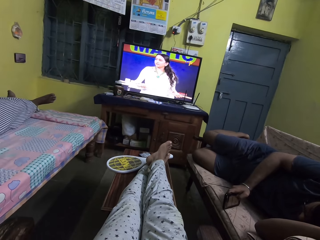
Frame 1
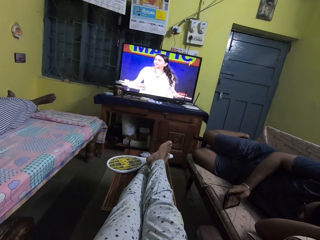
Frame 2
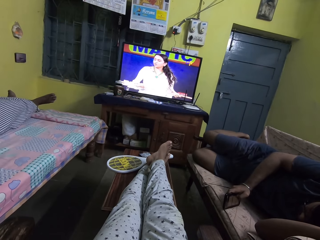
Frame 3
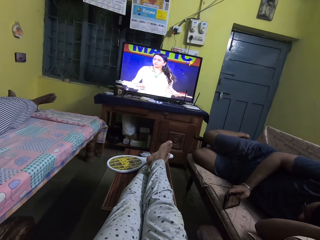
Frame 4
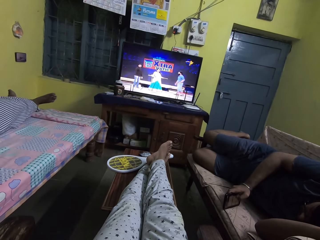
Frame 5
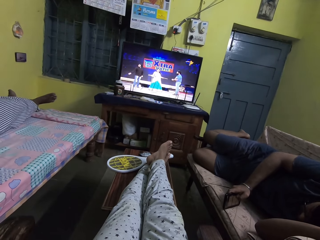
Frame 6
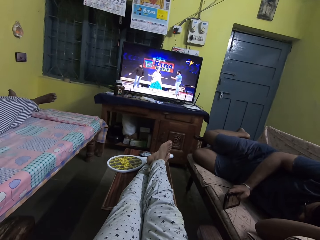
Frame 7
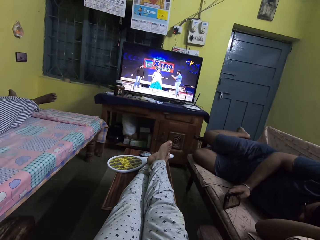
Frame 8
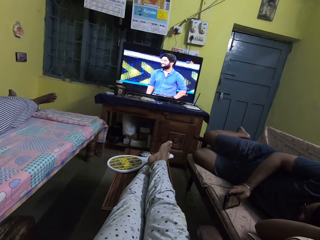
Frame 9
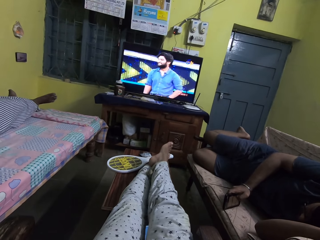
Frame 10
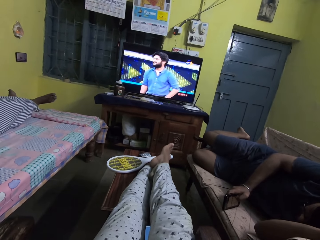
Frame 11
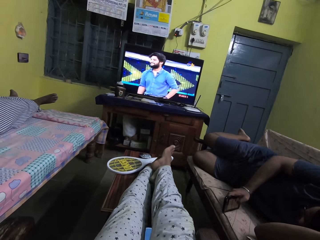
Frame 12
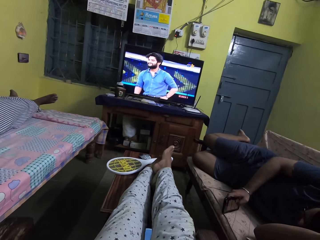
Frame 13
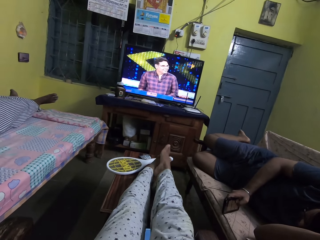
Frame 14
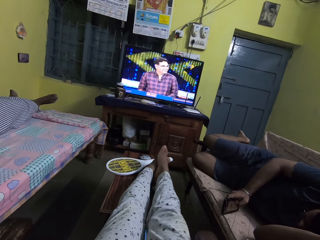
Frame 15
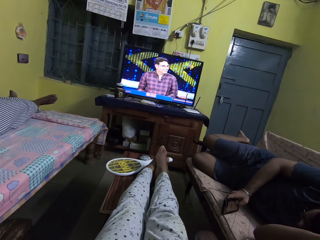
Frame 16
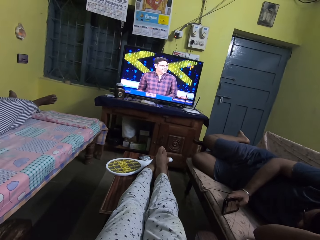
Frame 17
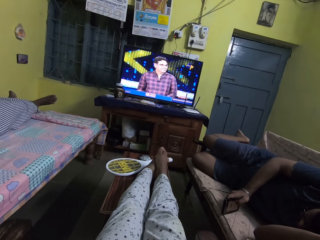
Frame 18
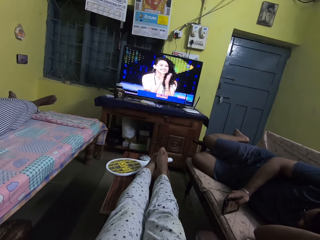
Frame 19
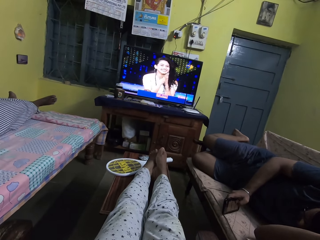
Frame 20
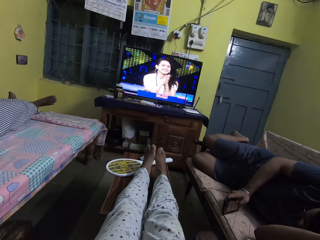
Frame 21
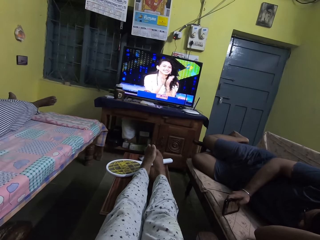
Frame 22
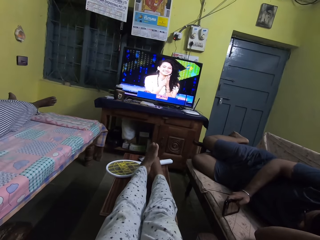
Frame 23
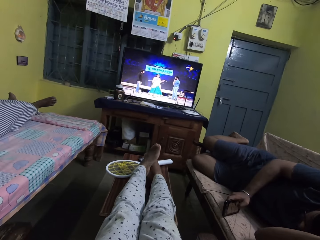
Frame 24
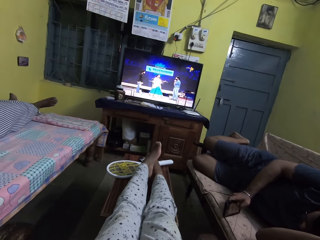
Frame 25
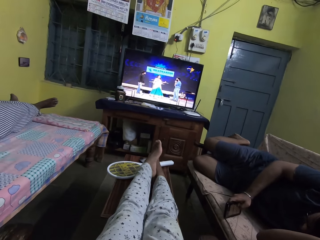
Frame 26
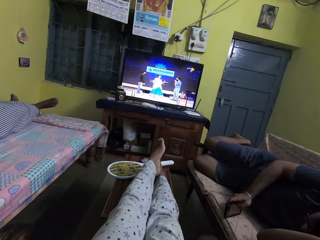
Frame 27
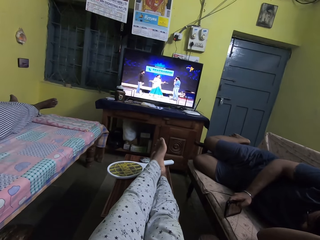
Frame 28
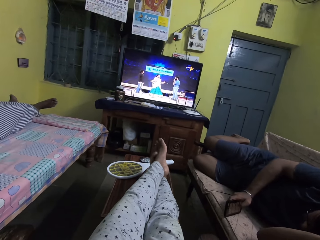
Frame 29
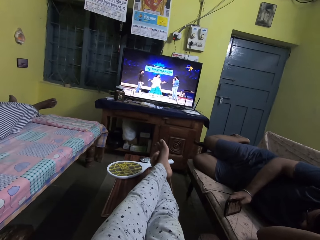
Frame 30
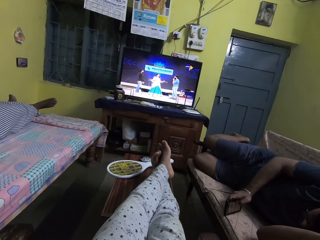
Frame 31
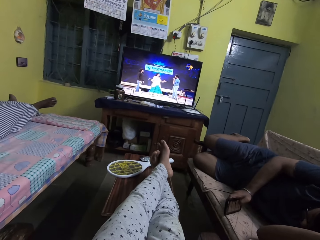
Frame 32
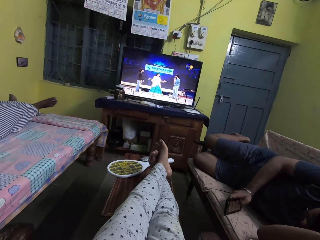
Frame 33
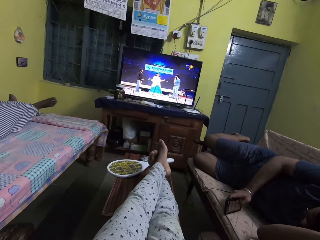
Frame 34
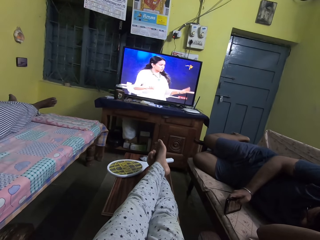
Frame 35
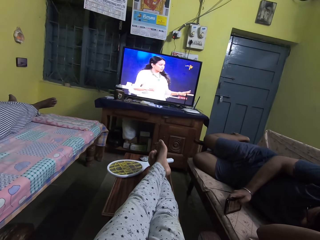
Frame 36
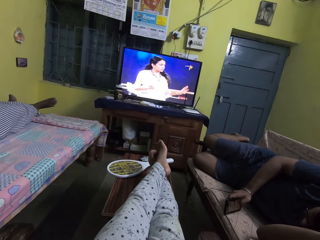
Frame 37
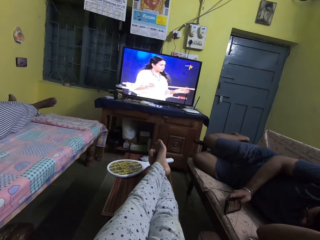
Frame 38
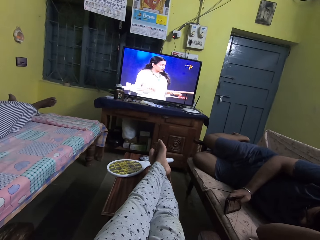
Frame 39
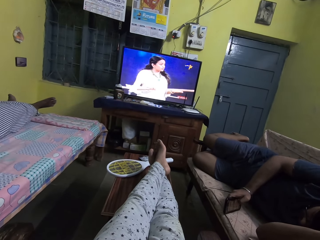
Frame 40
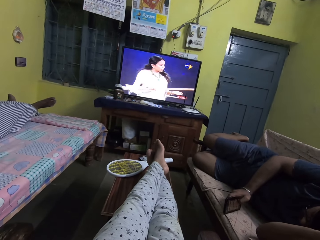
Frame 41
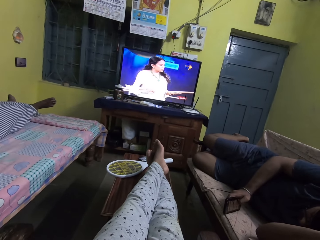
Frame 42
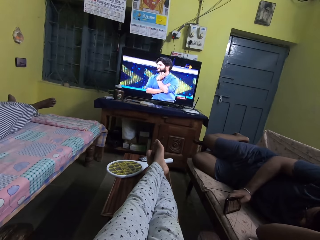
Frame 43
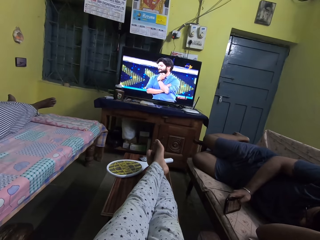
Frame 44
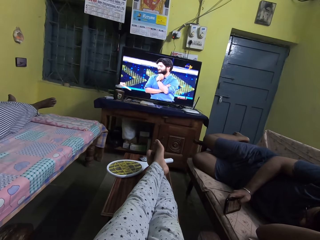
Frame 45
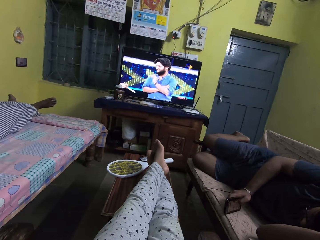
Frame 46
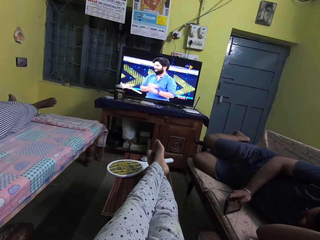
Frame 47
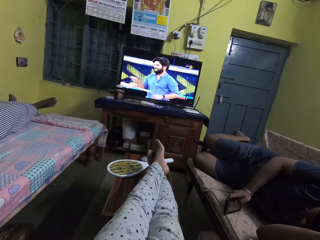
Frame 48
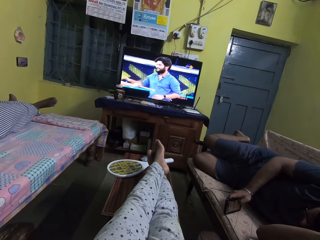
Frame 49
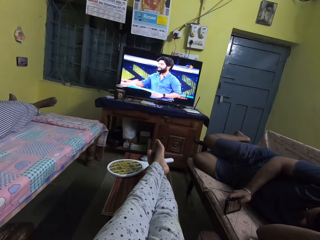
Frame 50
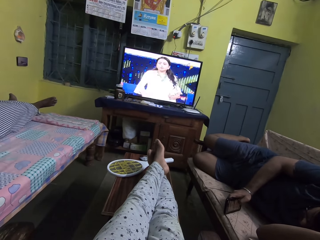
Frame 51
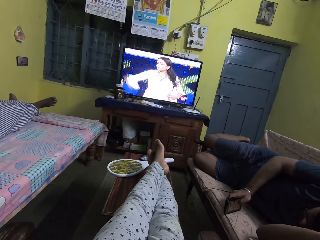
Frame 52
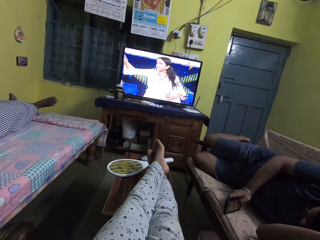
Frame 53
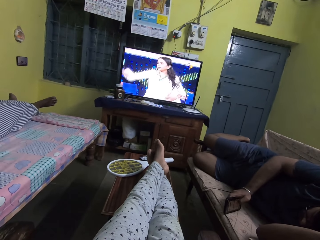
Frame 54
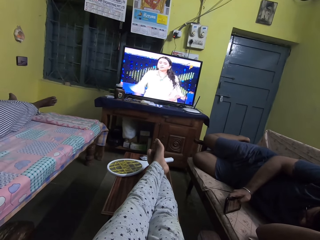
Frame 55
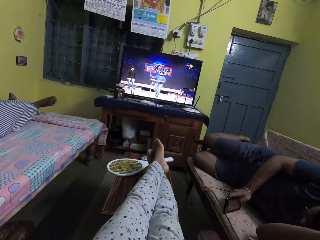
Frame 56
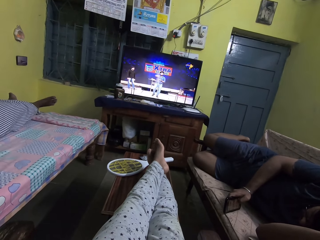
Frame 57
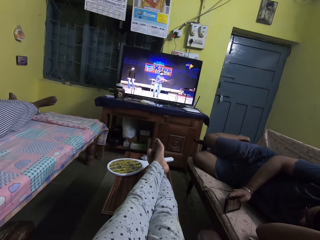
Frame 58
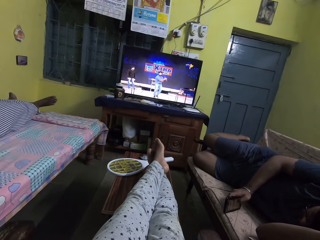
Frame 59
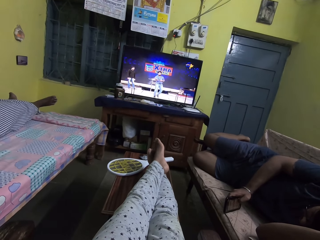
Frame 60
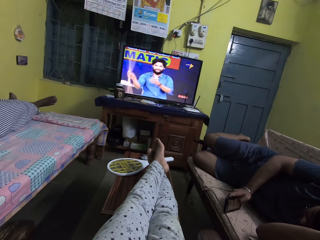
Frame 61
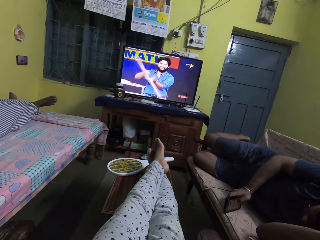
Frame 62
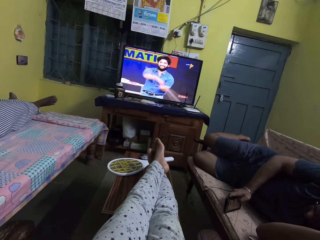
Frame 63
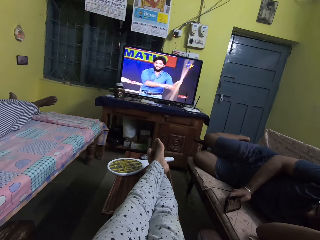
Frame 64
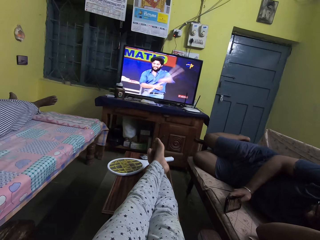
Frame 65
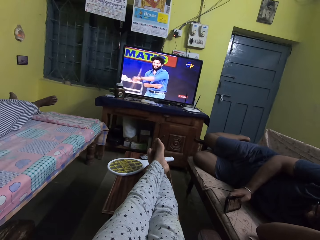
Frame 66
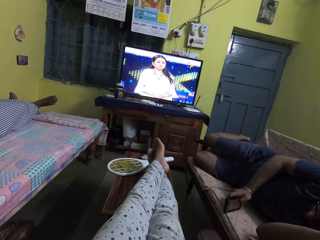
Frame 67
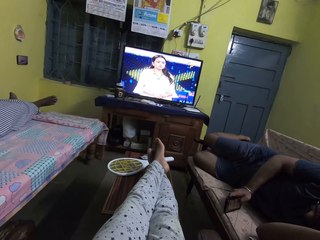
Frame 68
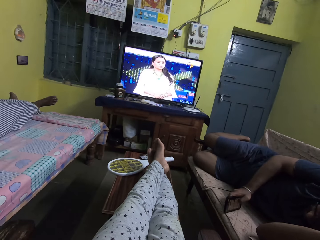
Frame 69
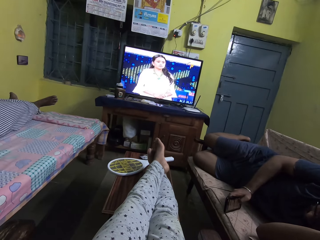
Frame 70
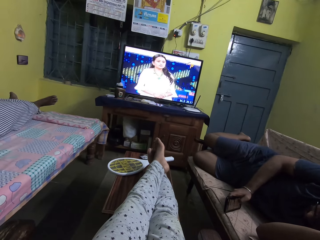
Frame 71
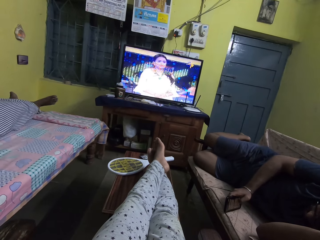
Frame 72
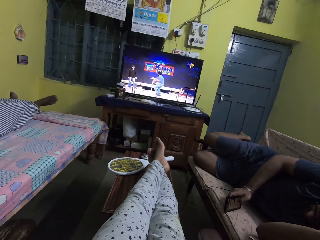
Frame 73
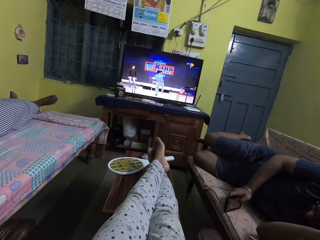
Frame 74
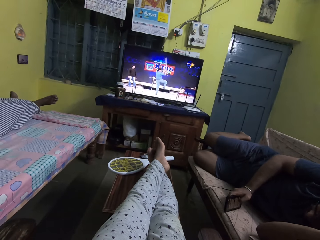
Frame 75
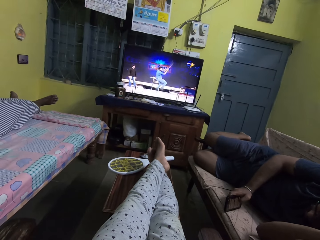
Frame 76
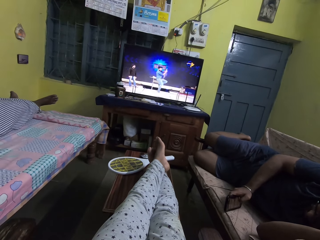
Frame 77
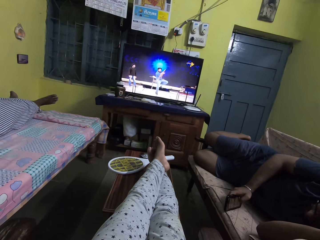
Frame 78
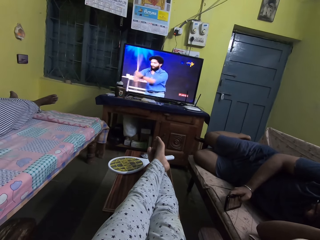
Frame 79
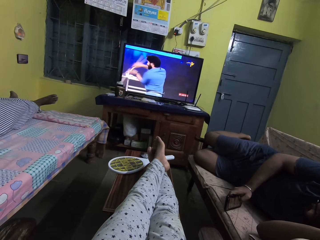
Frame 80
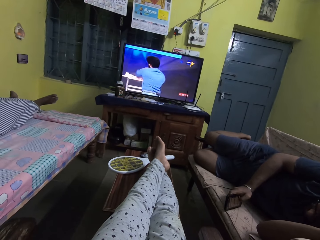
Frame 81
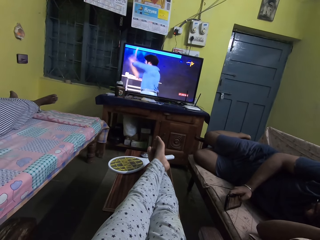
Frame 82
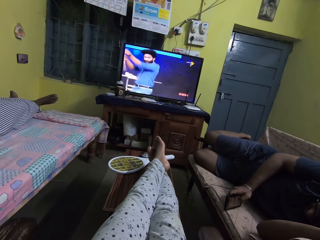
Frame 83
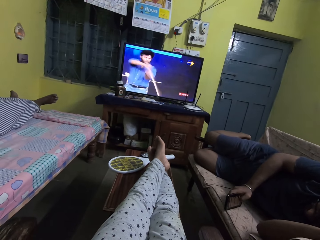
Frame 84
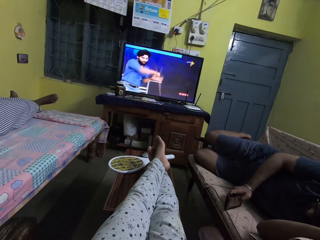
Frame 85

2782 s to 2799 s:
The camera wearer moves the leg. They put the legs together. They watch the television.

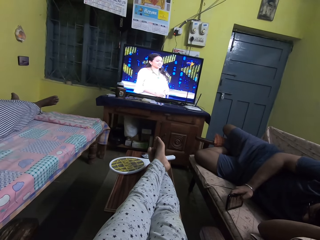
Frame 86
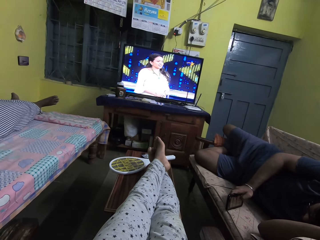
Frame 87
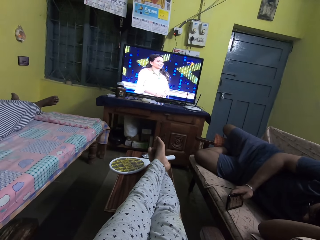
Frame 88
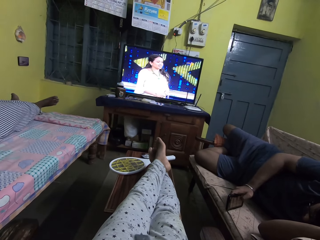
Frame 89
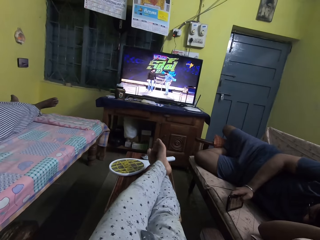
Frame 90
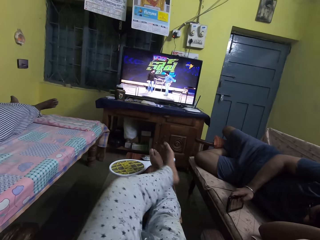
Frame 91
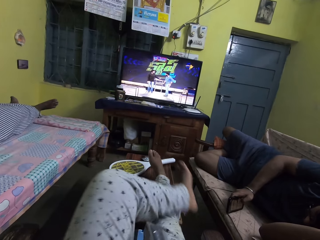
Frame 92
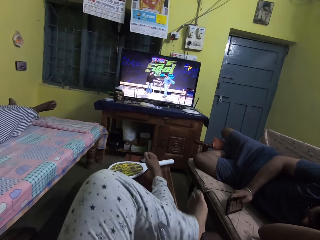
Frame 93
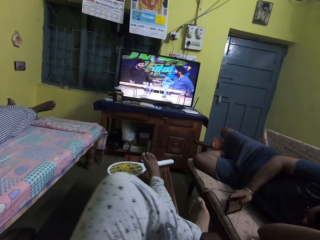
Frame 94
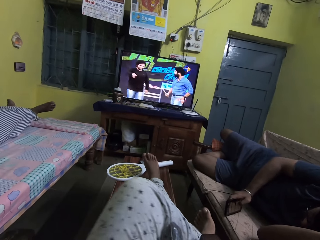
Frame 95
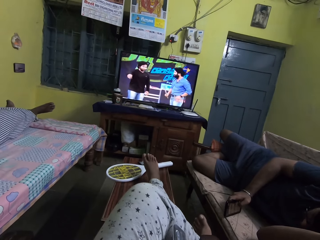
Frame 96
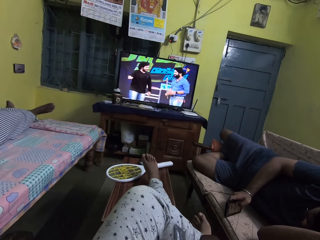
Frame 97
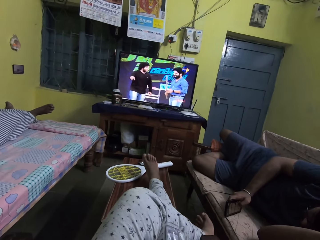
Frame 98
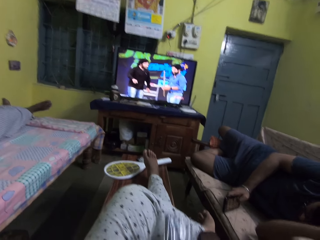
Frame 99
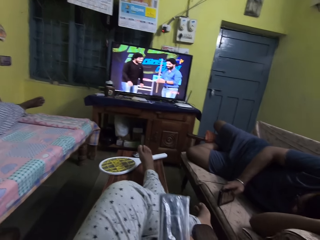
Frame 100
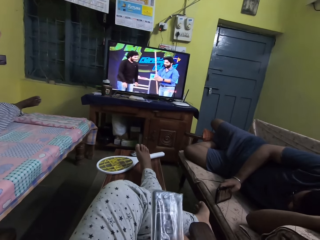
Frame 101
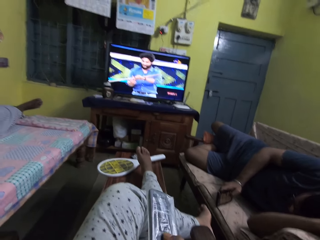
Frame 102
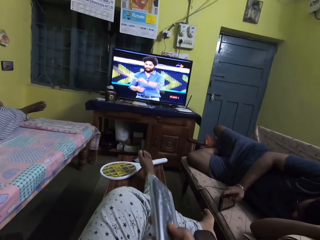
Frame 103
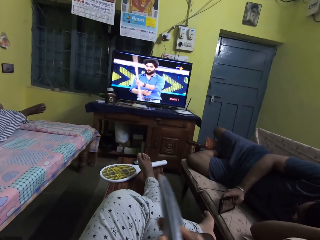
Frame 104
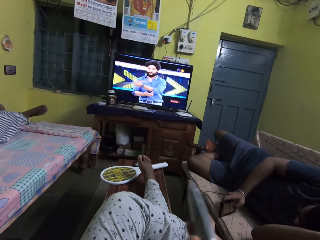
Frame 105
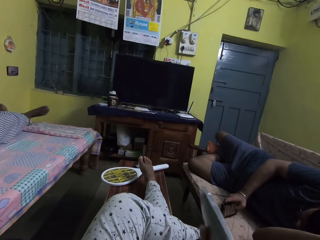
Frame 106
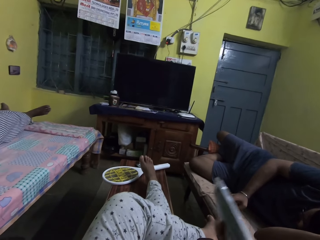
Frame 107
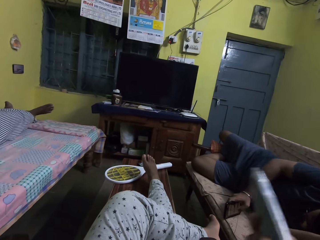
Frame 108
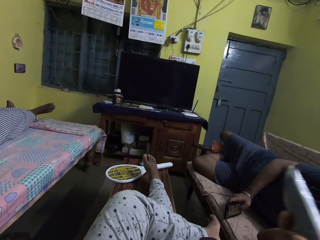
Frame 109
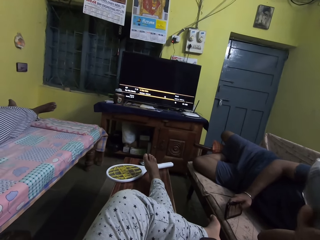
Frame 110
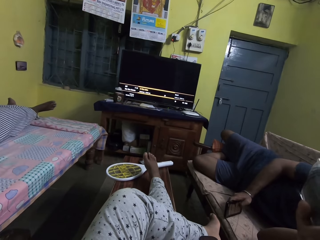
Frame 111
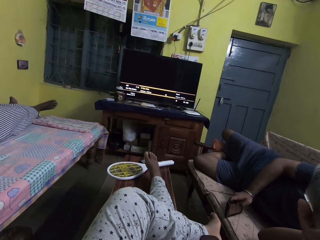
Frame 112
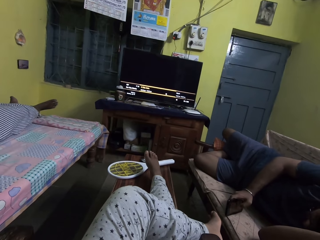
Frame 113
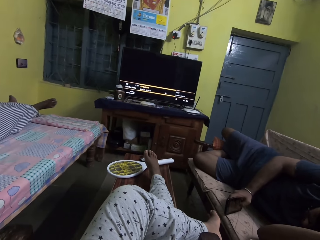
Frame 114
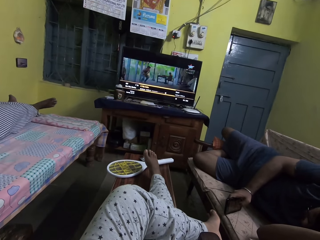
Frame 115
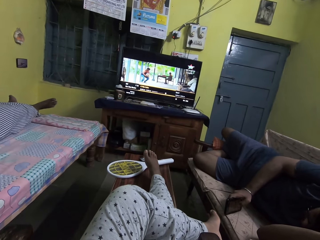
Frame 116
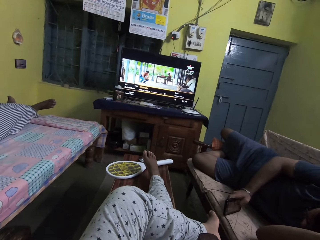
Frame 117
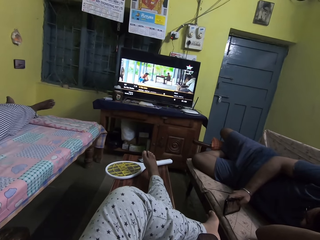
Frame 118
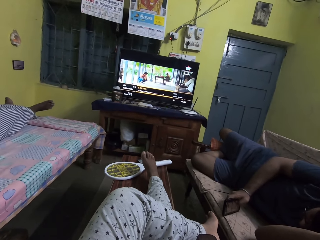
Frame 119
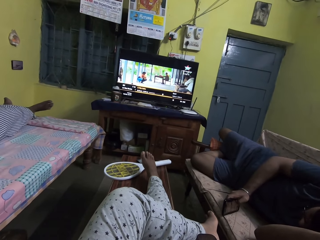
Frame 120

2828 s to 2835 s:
The camera wearer folds the leg. She operates a television remote control in her right hand to change the TV station.
